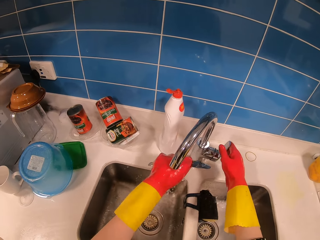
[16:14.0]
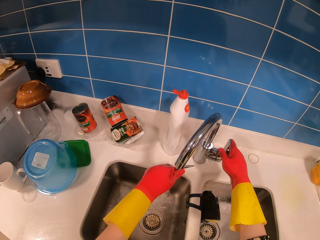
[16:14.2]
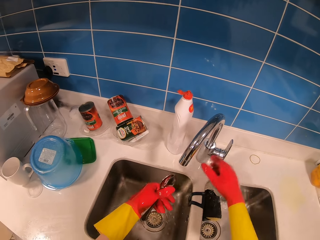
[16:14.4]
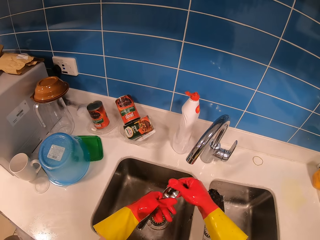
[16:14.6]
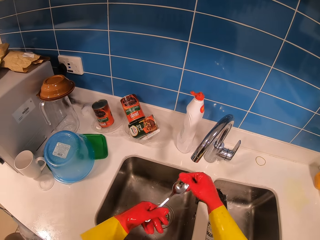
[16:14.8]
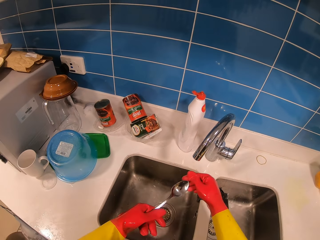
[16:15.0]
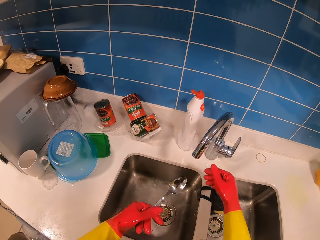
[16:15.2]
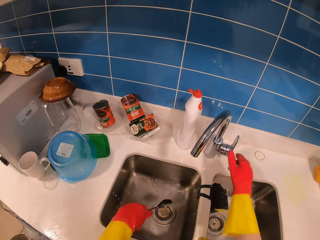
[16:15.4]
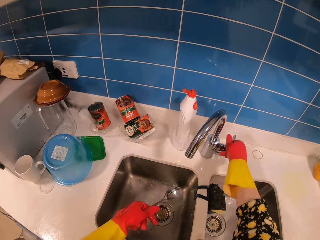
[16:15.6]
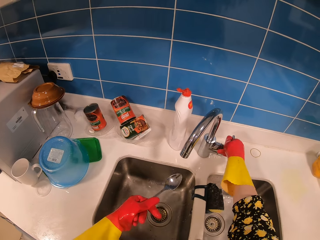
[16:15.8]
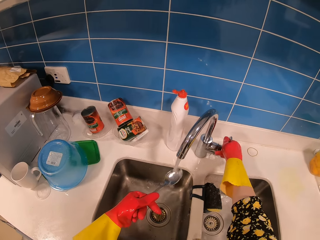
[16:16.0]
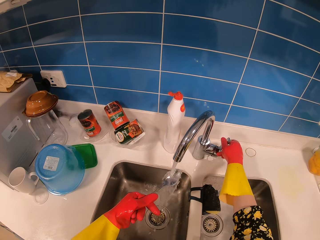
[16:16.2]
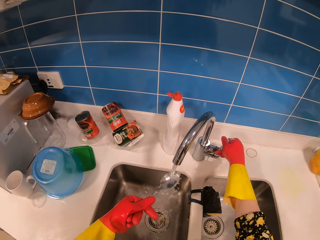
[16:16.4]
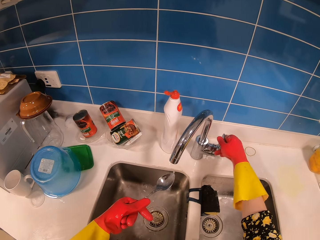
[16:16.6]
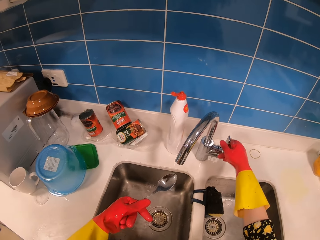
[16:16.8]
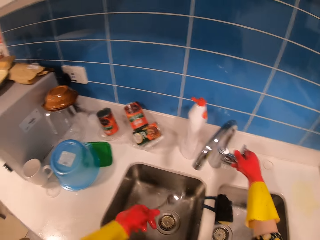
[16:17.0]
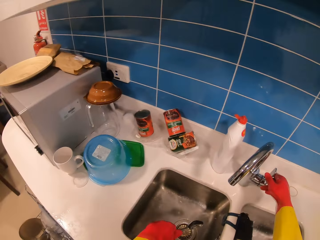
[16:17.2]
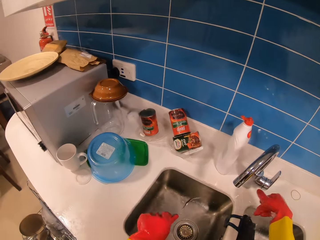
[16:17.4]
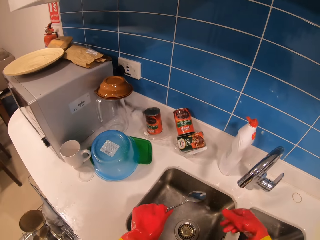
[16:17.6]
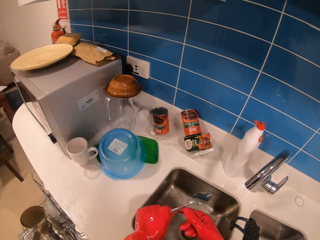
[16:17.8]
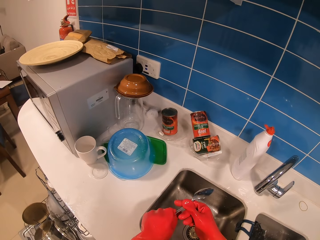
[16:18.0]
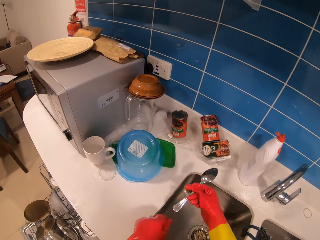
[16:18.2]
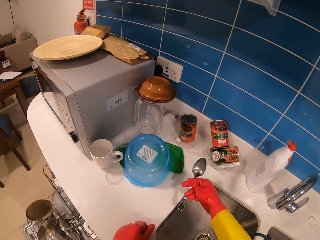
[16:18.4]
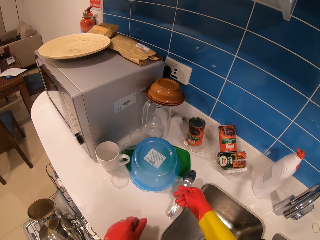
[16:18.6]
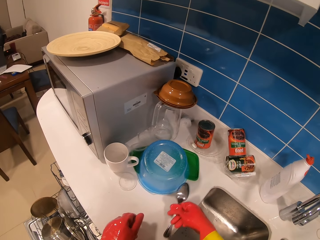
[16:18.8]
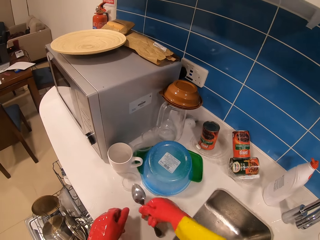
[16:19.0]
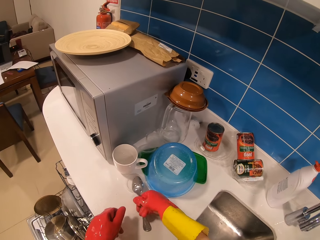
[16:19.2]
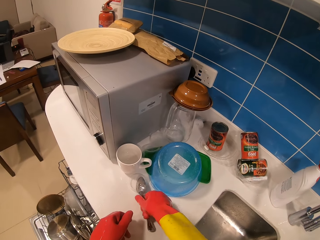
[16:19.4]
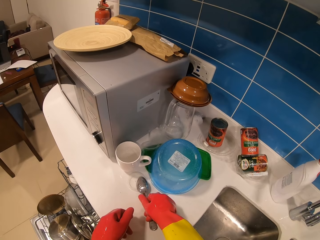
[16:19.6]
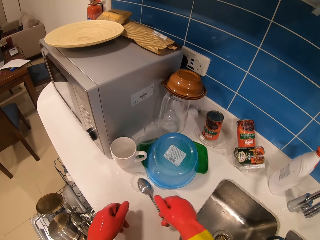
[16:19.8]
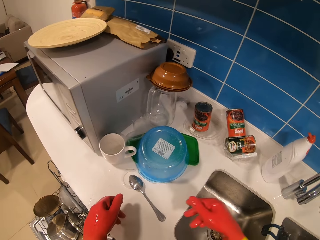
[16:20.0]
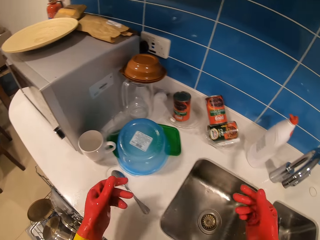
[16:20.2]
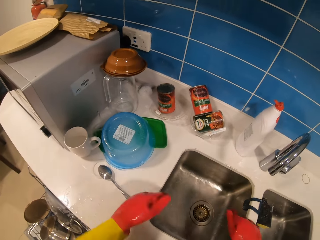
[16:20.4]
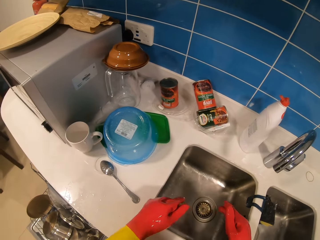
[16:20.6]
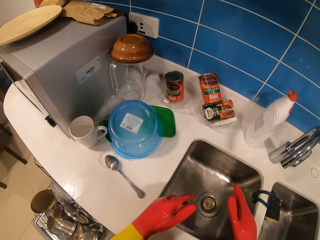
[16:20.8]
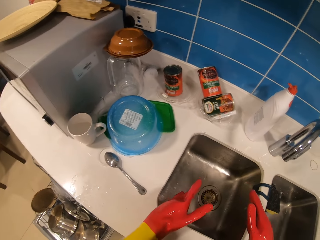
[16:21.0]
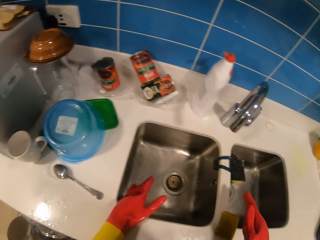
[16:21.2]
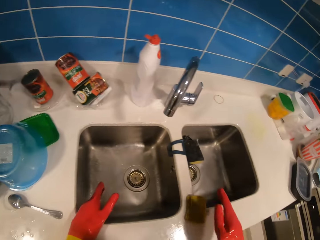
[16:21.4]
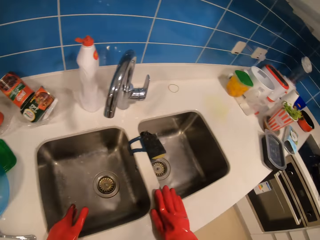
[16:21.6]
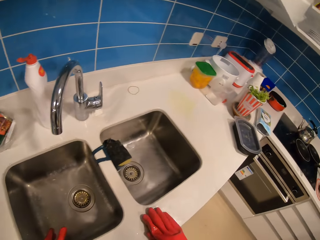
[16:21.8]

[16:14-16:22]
The camera wearer turns off the tap. They open the tap. They rinse the spoon. They close the tap. They place the spoon on the counter.

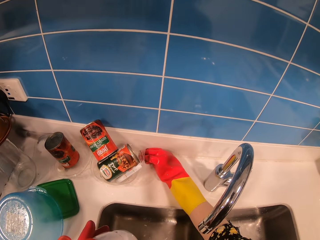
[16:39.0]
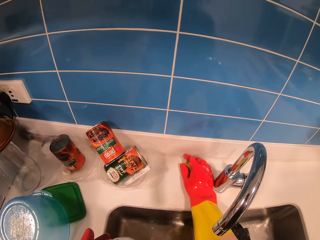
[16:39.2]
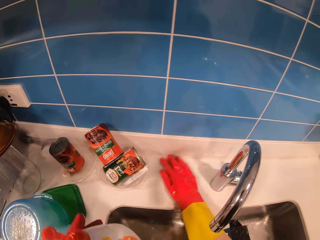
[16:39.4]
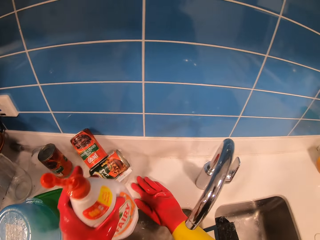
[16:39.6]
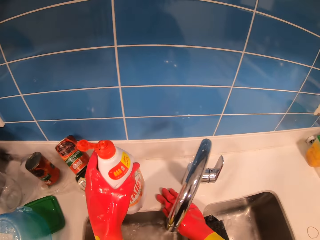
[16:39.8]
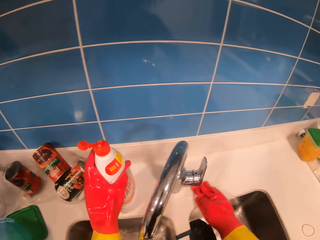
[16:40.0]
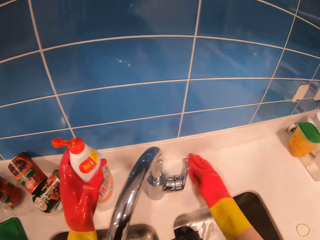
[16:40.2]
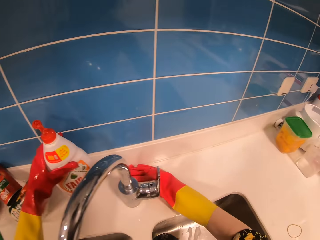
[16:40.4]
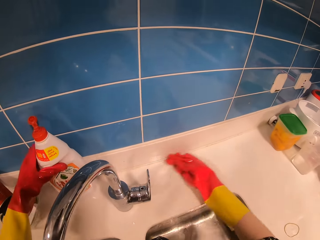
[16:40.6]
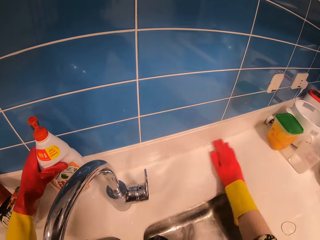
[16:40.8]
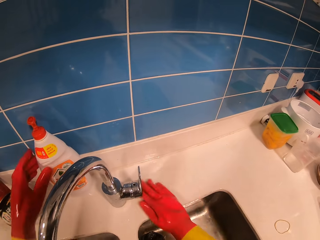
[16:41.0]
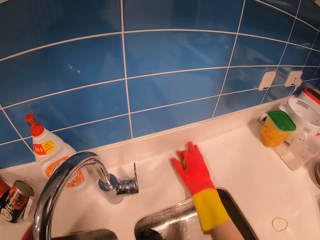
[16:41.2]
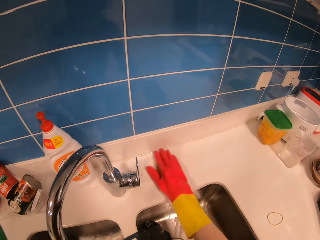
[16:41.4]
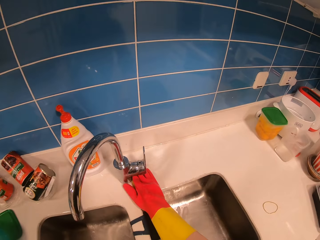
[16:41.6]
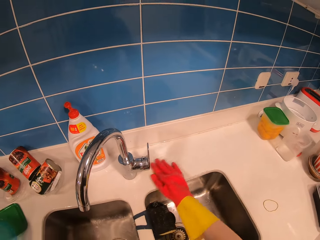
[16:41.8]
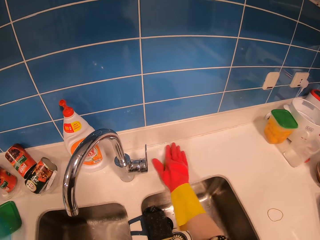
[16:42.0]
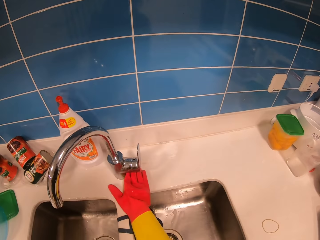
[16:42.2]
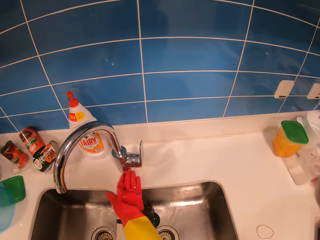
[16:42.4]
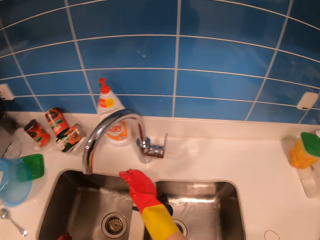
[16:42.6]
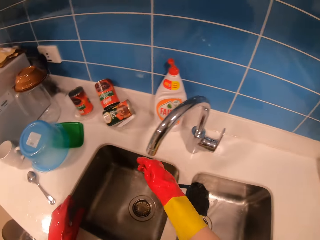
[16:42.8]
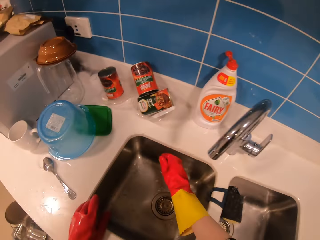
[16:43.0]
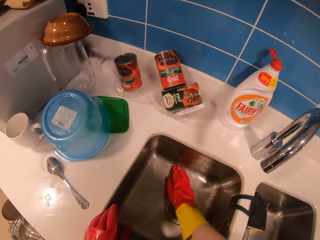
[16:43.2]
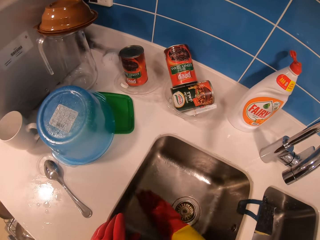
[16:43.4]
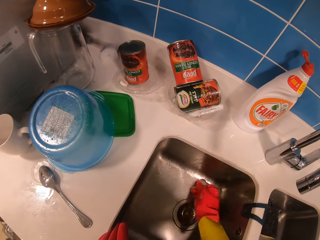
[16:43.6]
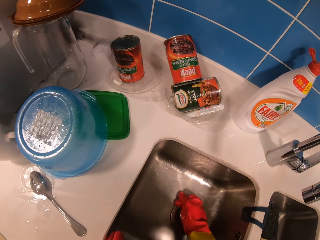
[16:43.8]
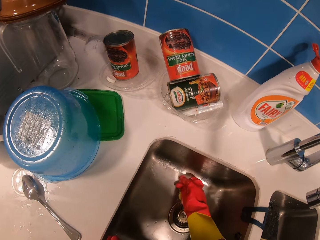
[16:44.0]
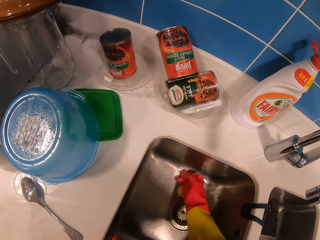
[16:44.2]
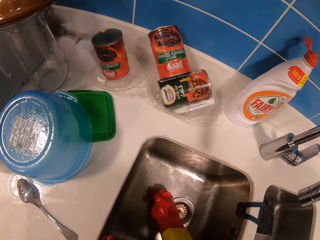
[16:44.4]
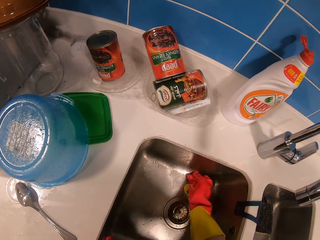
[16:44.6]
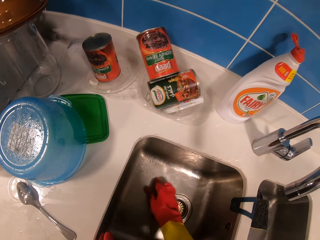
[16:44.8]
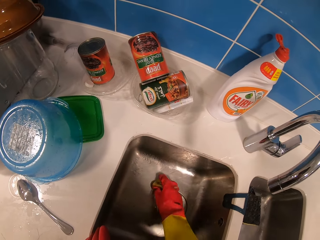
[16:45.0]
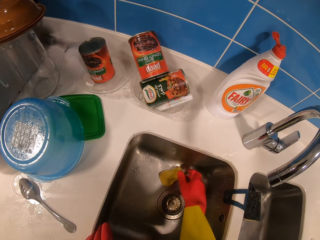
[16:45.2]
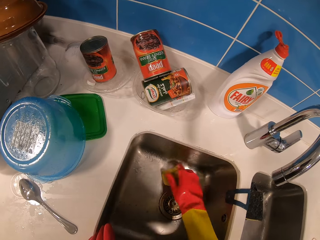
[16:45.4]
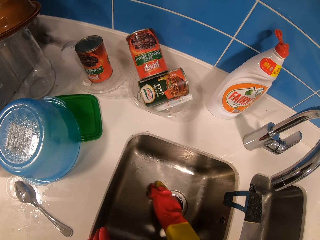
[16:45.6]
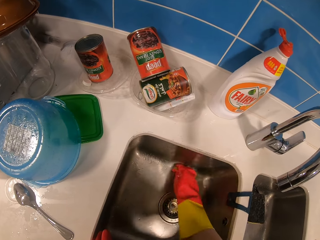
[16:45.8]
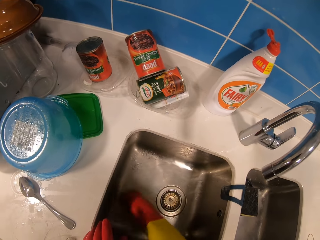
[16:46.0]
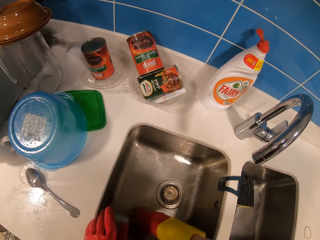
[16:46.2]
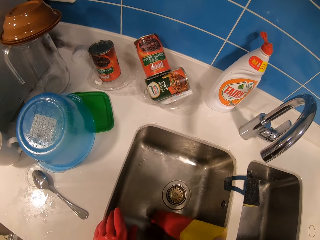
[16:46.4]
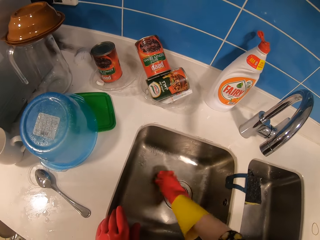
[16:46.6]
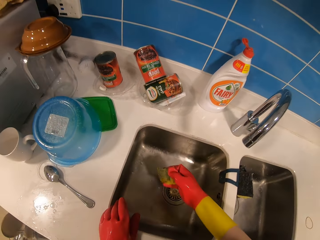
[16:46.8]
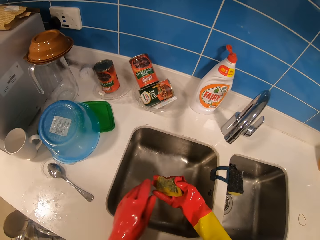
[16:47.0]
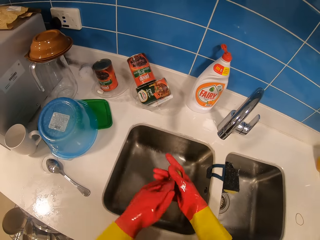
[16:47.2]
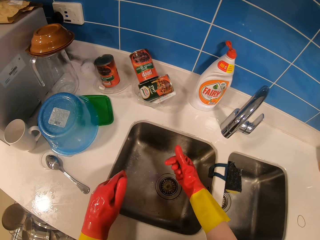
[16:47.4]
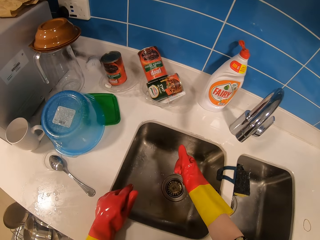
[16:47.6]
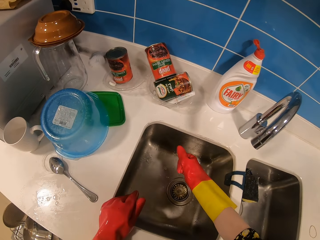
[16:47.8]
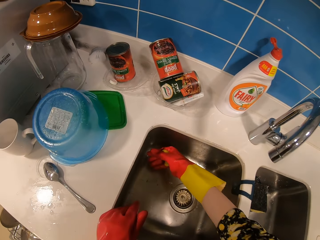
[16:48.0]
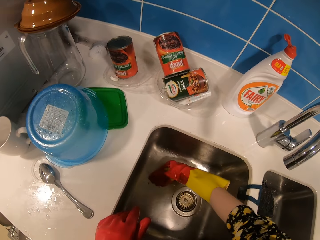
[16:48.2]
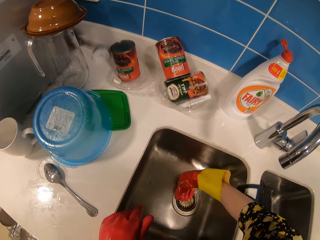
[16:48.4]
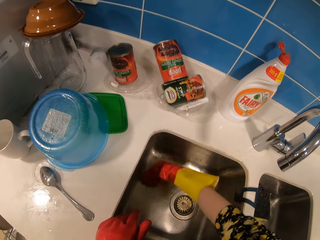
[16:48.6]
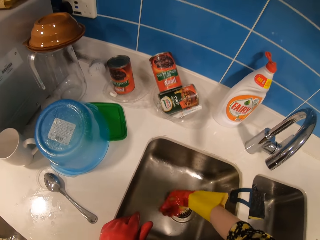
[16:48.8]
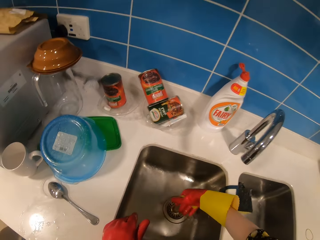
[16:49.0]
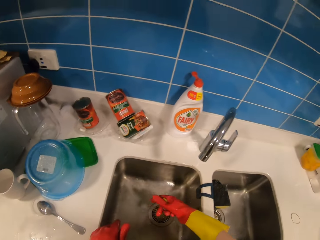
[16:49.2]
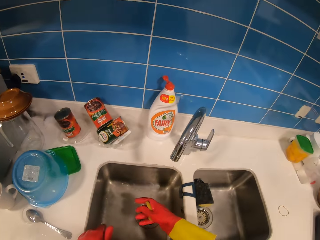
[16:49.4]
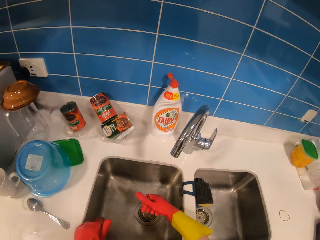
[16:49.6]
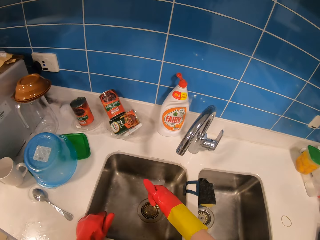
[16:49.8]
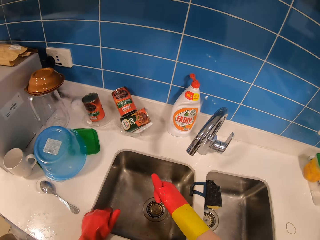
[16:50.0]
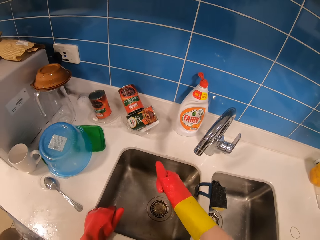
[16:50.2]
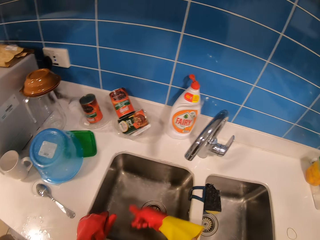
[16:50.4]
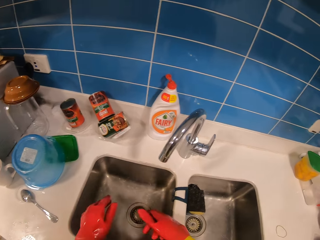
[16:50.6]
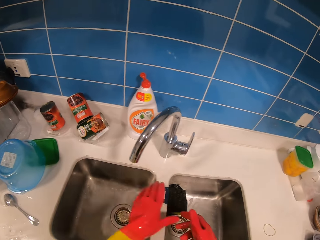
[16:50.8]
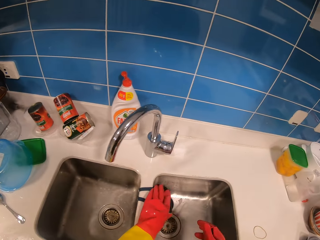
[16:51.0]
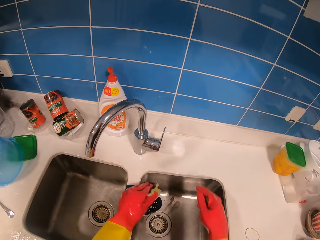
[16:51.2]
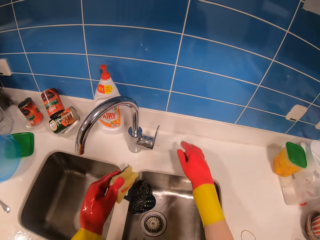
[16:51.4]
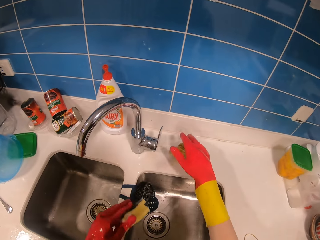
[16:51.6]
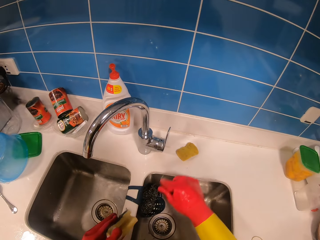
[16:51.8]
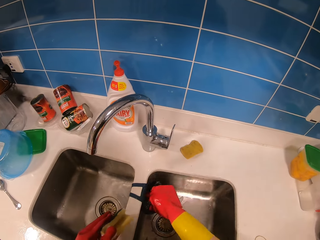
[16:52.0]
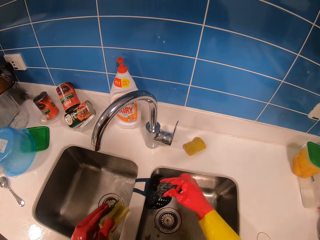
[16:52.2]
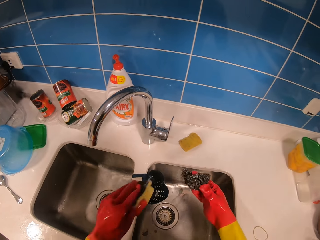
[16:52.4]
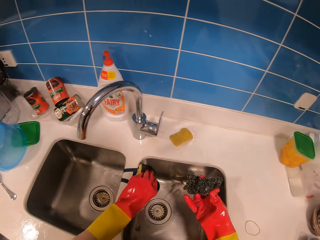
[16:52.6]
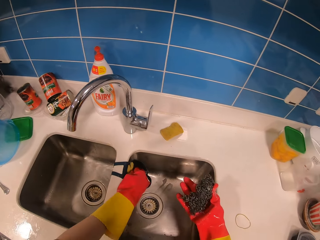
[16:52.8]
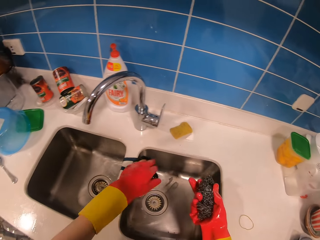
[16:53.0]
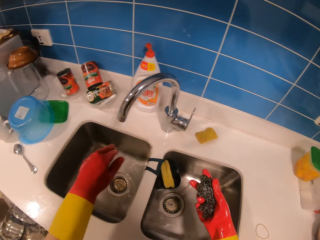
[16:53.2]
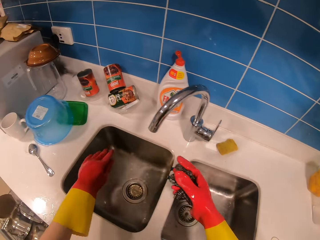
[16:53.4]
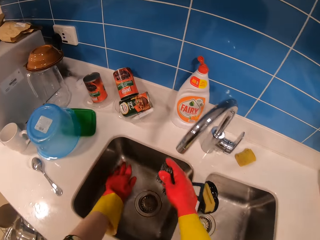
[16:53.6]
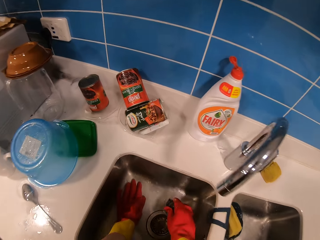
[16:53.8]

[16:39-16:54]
The camera wearer places the detergent bottle on the counter. She wipes the counter with the sponge. She wipes the sink. She presses the sponge. She wipes the sink with her hand. She presses the sponge. She picks up another sponge. She drops the sponge on the counter. She picks up a steel wire. She places the sponge in the container.
